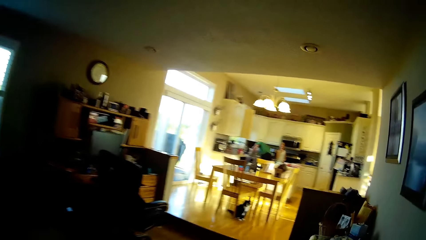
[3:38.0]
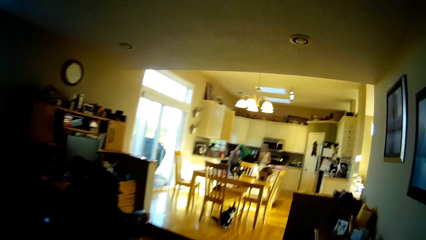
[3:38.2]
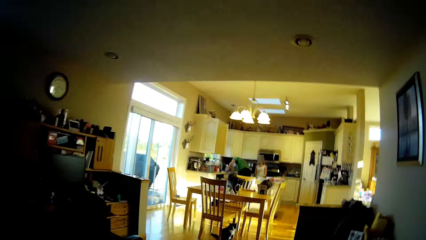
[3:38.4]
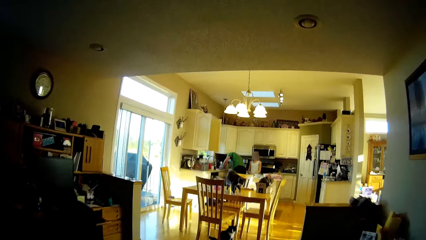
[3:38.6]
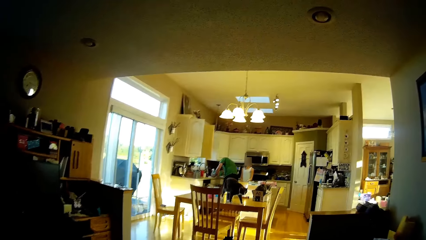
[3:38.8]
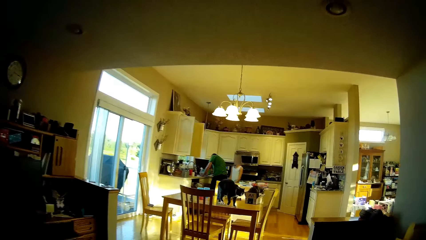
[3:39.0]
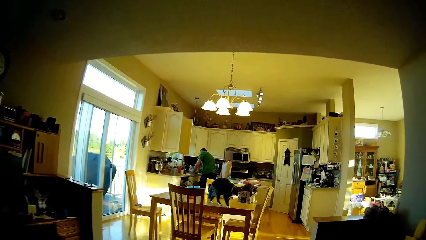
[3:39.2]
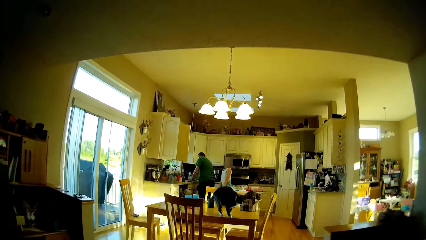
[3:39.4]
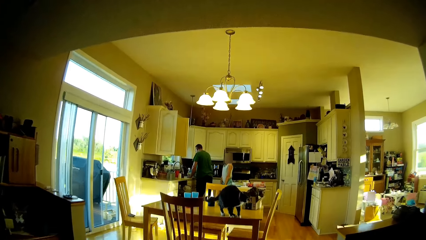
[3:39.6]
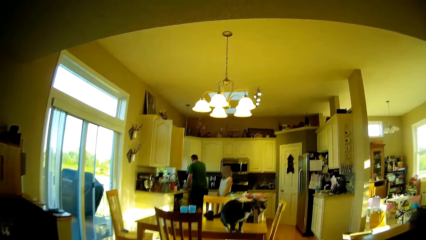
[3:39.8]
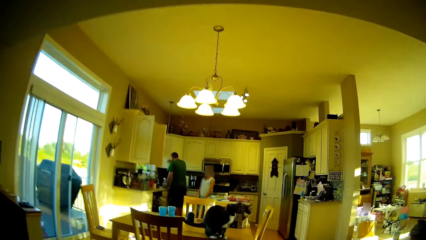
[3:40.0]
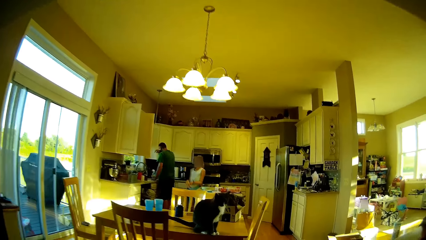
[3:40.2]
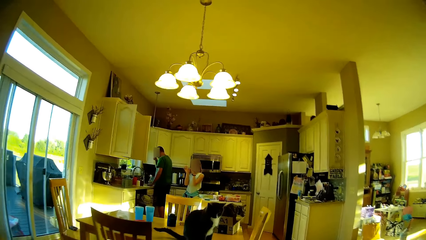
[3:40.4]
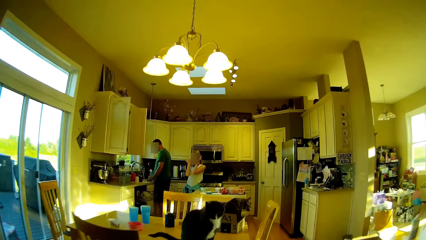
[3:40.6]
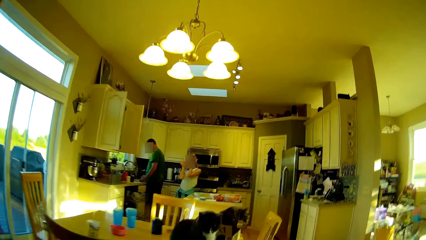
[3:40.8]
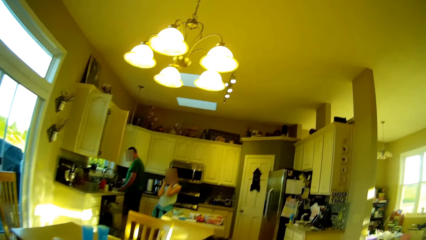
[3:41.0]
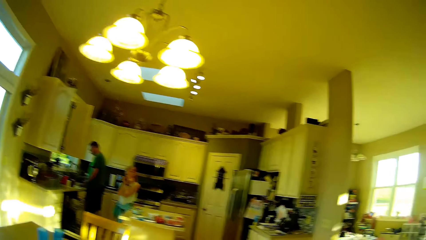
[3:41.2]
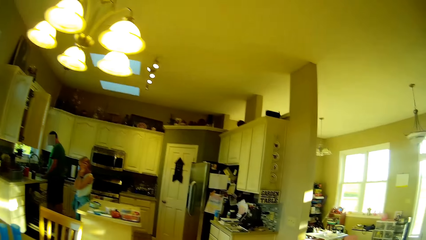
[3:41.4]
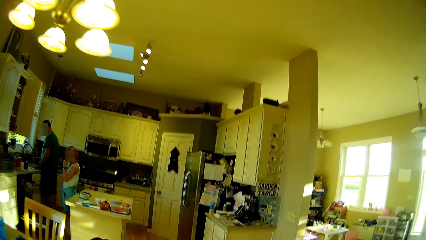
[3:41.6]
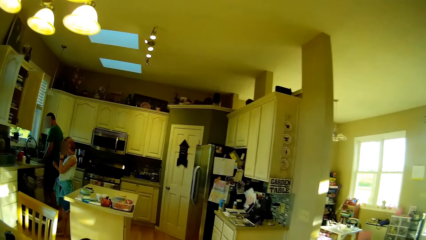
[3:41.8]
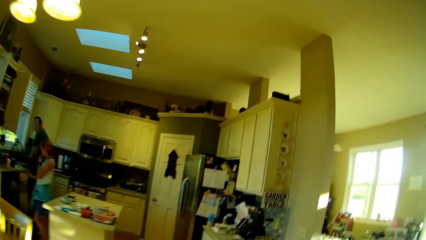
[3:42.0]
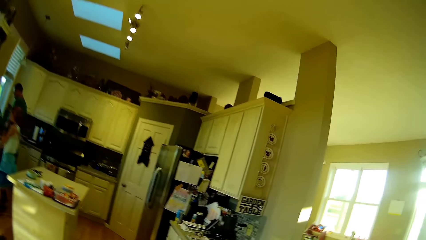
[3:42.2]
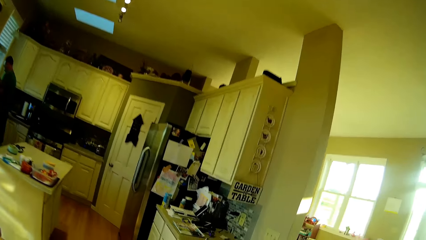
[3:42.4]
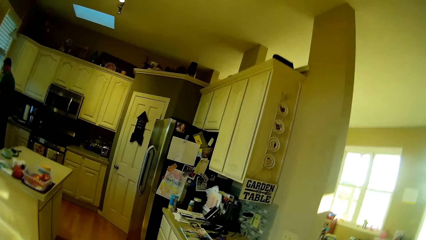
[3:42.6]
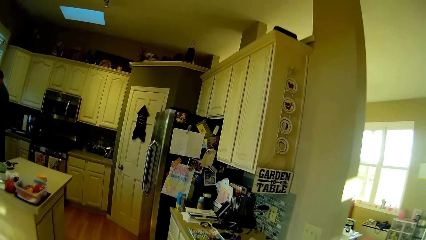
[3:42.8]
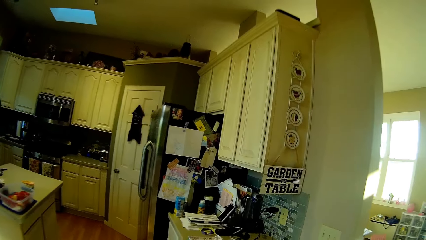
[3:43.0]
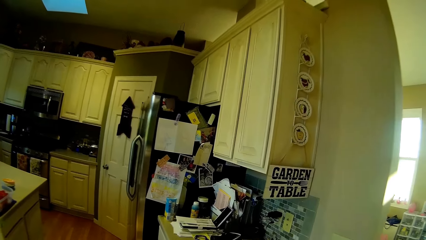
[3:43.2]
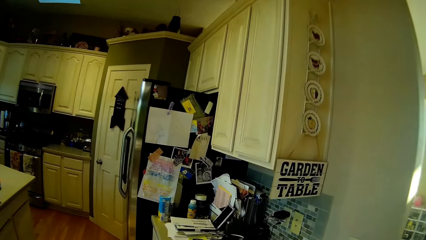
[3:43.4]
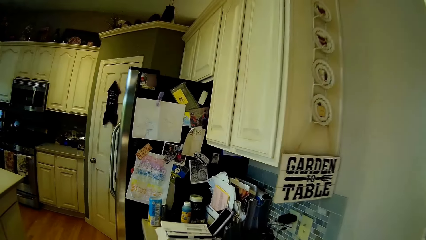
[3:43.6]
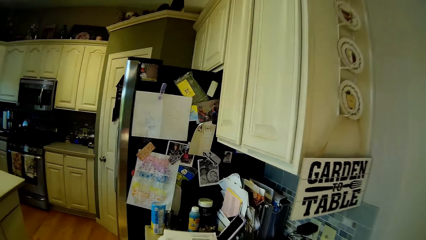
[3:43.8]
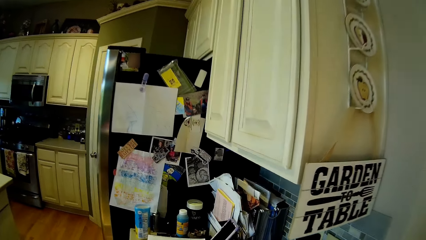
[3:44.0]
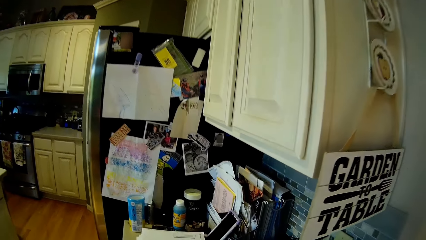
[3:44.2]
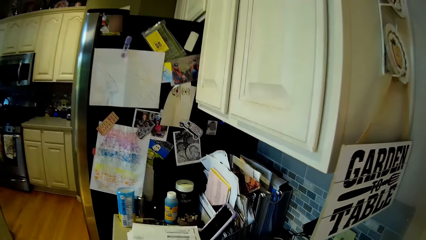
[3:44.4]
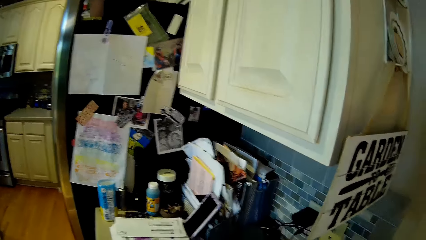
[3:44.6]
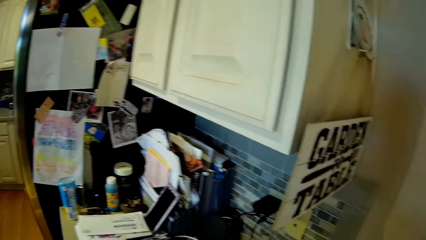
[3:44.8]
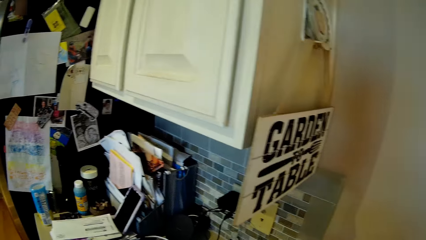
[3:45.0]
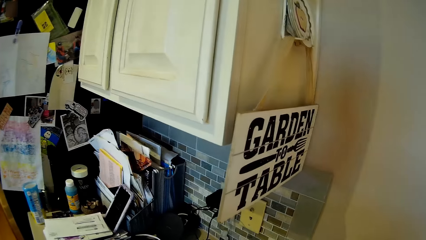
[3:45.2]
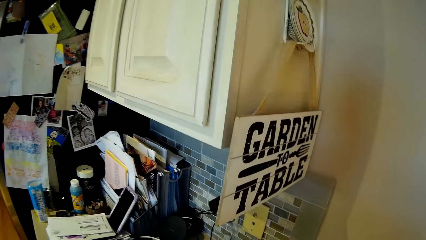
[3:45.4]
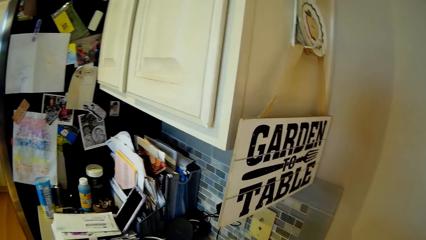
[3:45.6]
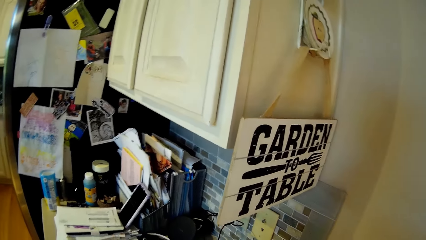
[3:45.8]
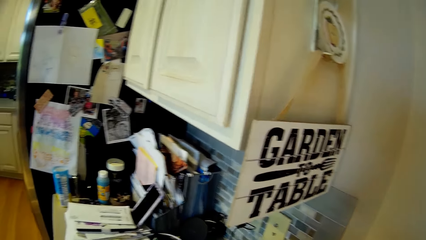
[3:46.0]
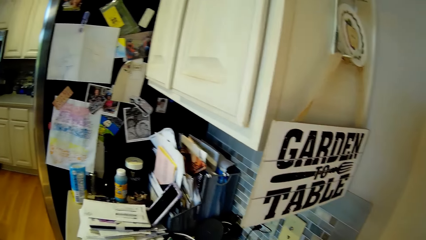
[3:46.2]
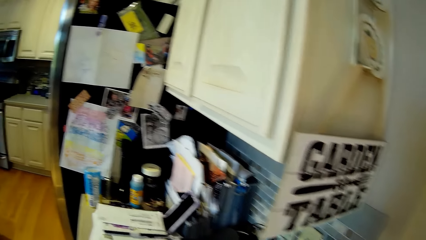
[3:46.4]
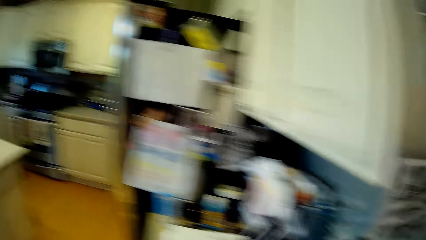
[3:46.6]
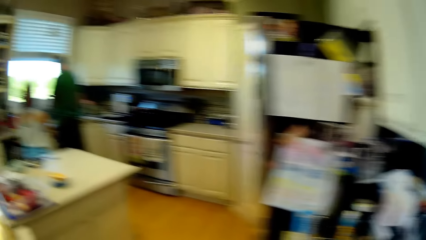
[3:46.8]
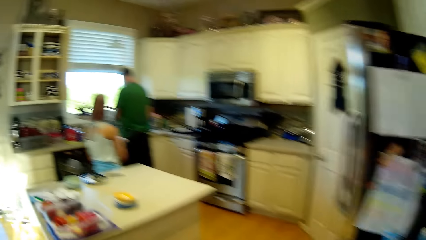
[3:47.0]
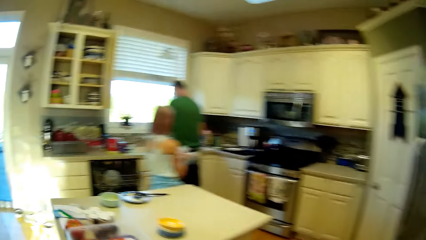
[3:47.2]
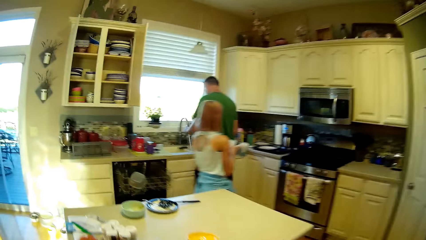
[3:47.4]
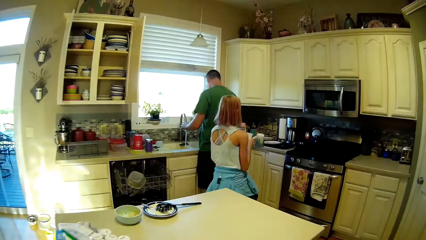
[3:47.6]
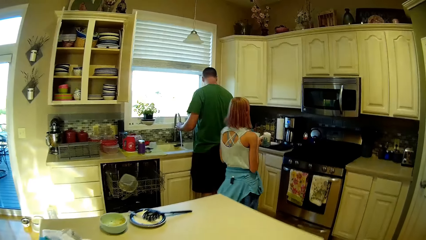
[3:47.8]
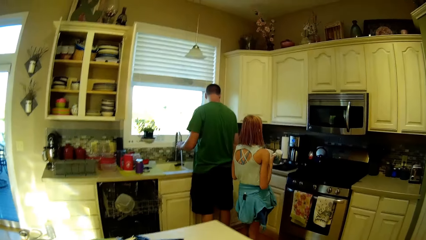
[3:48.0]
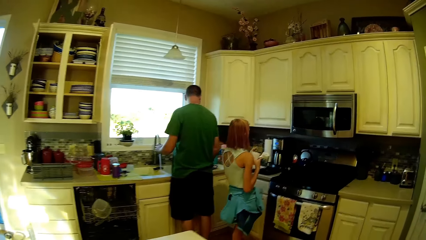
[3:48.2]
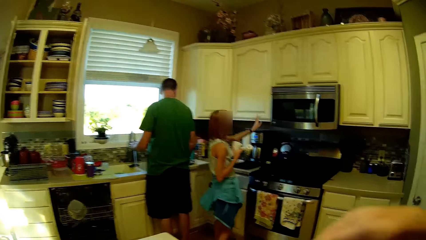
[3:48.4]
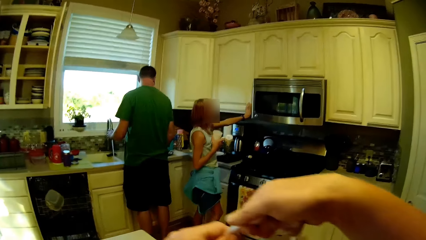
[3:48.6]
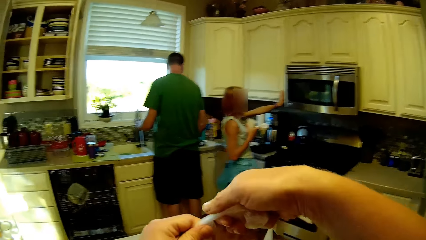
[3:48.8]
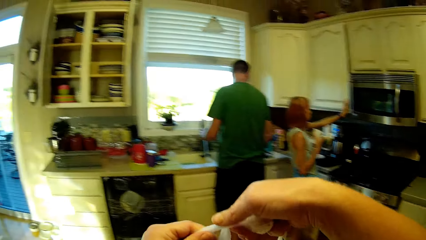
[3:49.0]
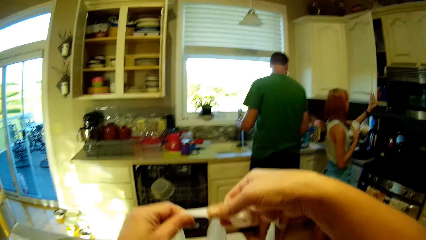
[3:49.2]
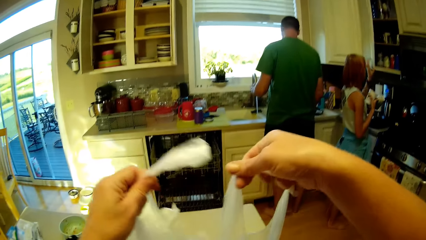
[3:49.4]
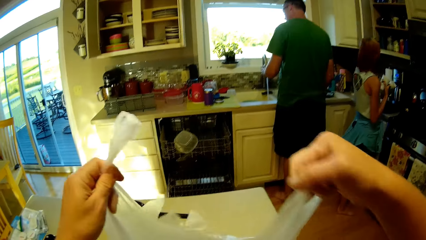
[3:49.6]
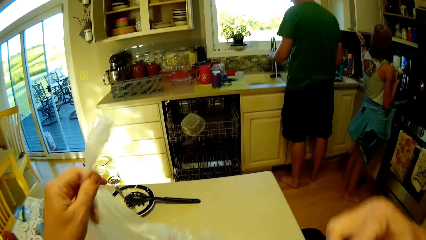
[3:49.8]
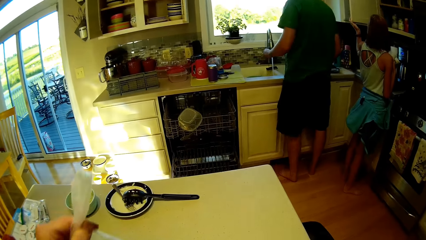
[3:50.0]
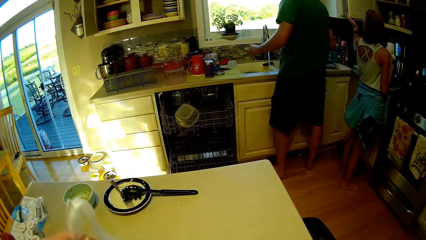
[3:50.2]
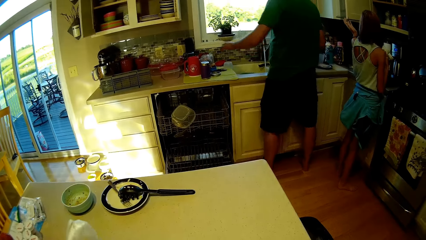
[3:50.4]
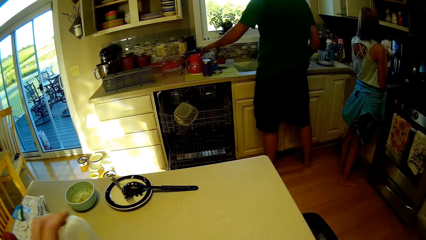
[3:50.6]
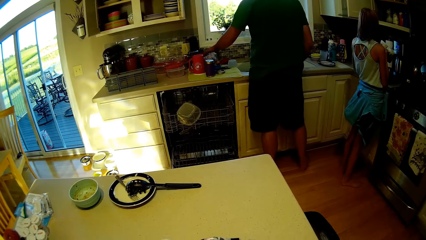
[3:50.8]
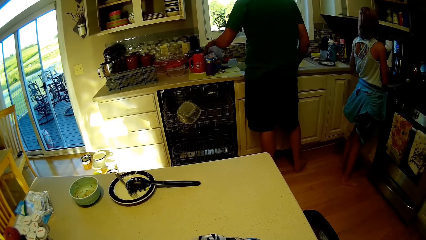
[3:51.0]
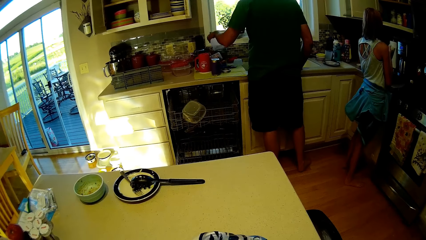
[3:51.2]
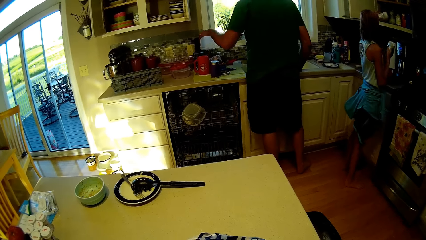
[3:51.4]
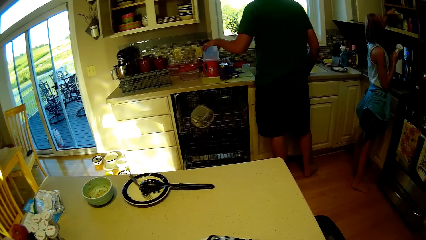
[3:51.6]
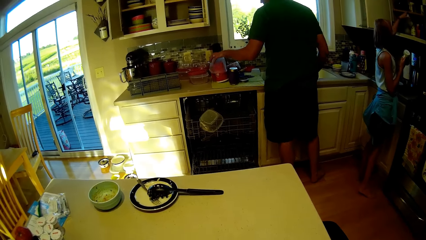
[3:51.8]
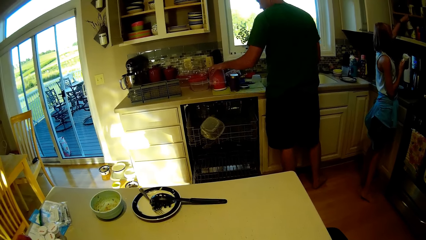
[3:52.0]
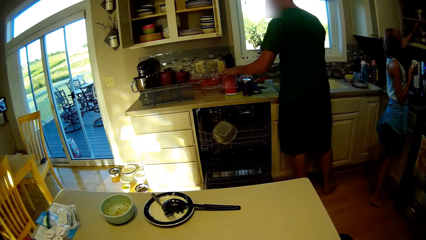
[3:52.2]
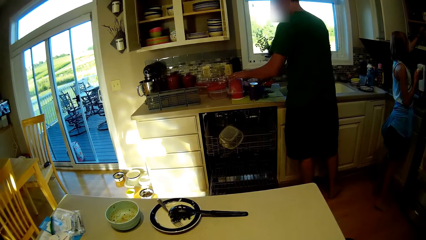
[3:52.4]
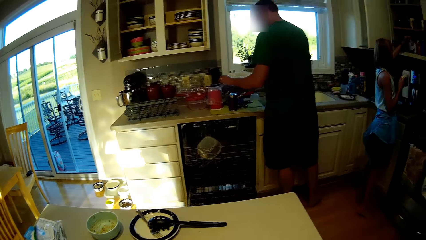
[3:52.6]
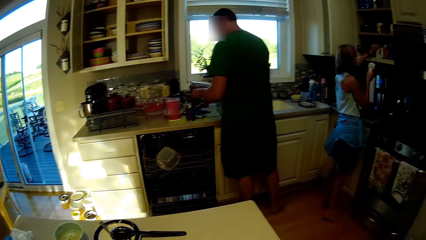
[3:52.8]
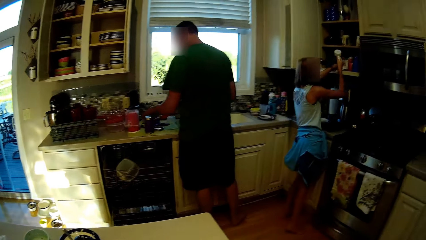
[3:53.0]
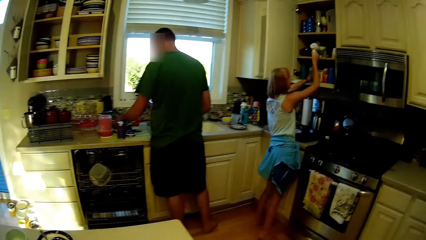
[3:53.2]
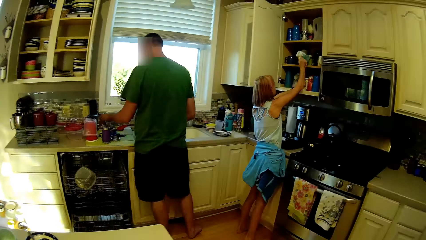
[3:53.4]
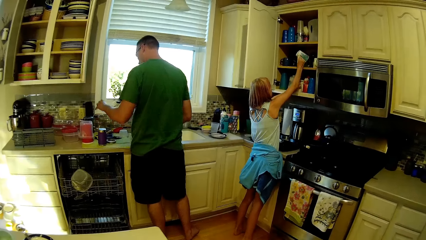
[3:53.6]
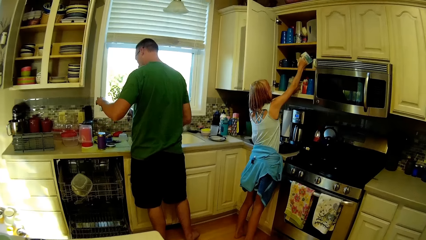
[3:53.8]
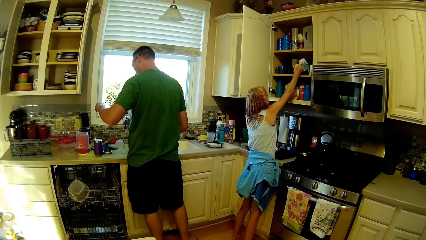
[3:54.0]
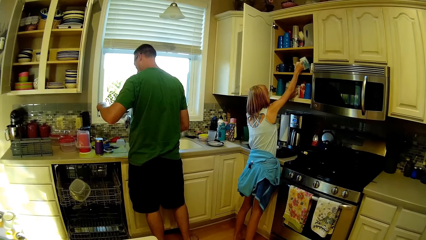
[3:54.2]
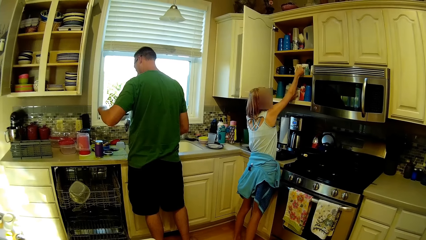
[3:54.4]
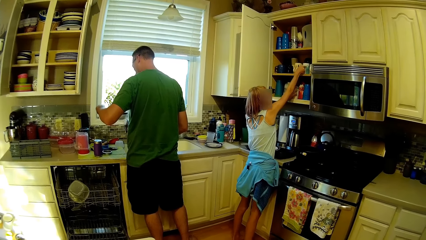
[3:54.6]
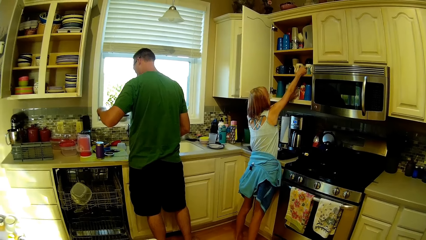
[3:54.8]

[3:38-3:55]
The camera wearer walks inside the house. A person looks around. Another person looks around. The camera wearer looks around and walks around. The first person walks around and opens the cabinet. The camera wearer places the nylon bag on the table. The other person washes utensils. The camera wearer looks around and picks up the jug. The first person puts cups into the cabinet. The other person places the jug on the countertop.
